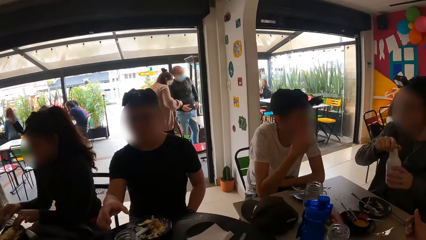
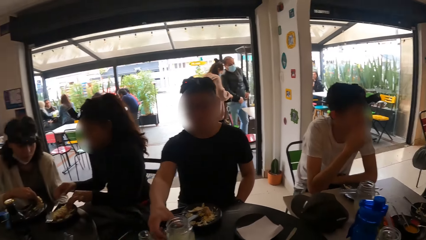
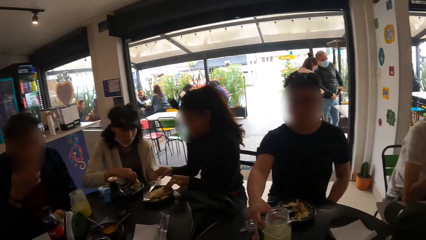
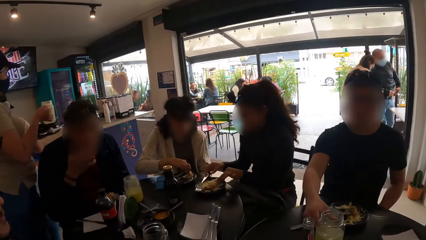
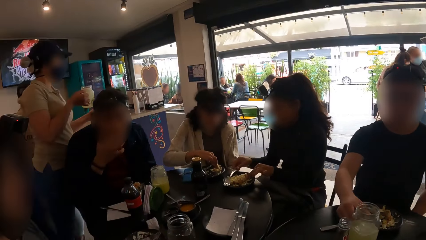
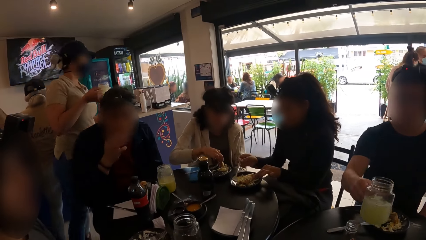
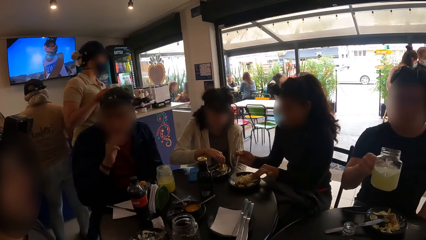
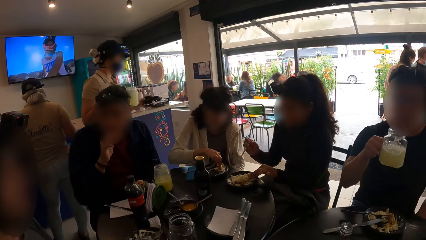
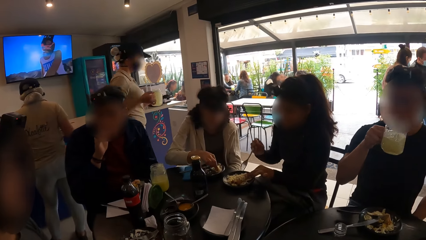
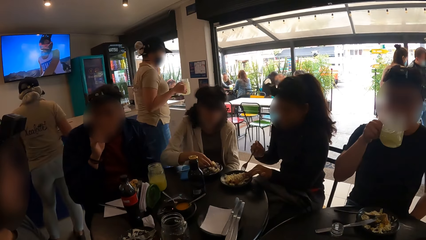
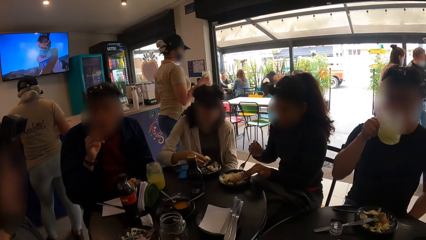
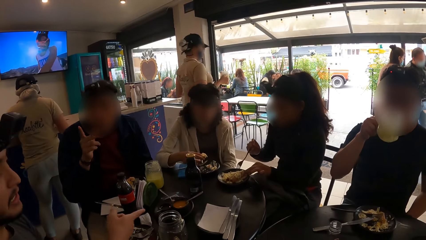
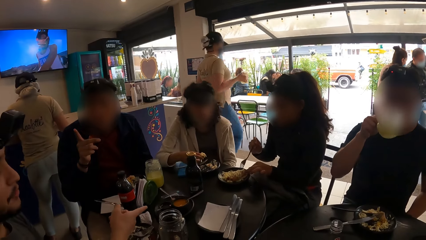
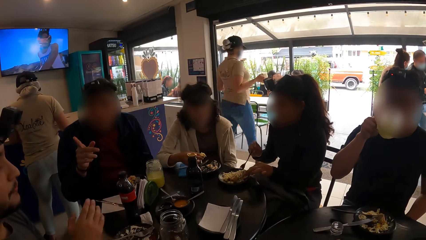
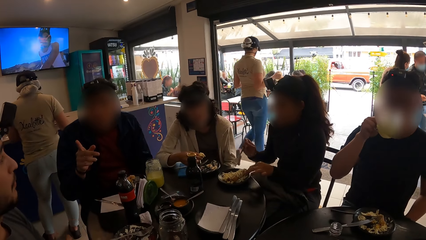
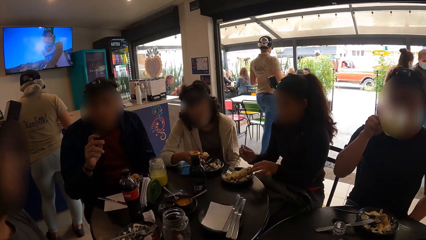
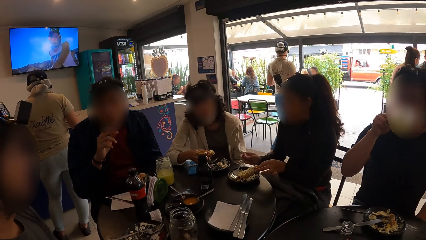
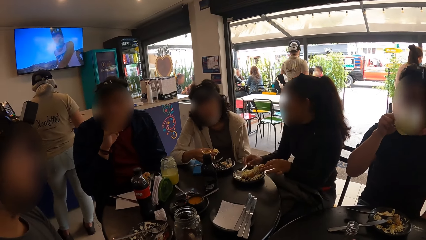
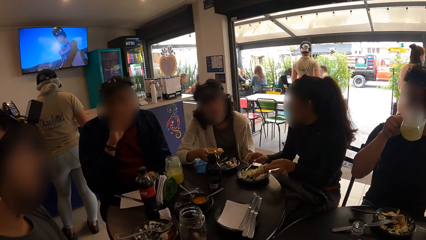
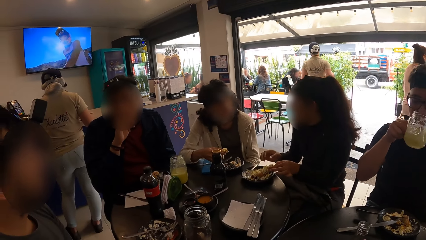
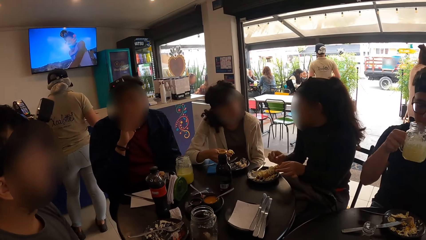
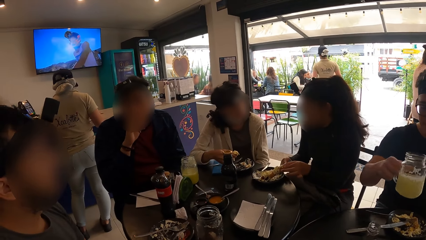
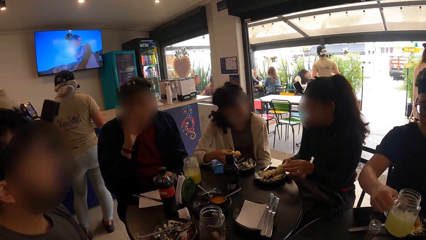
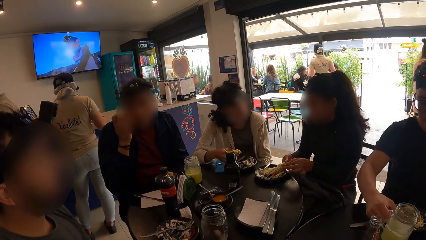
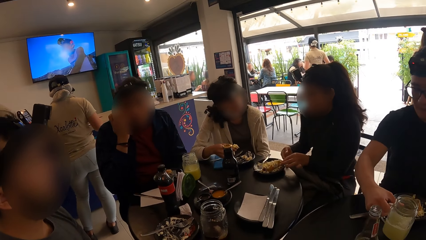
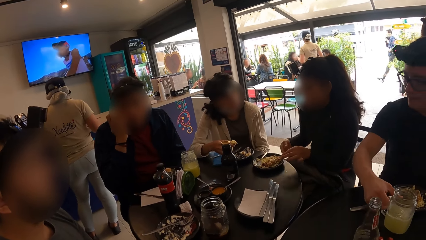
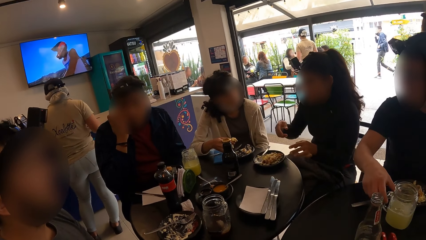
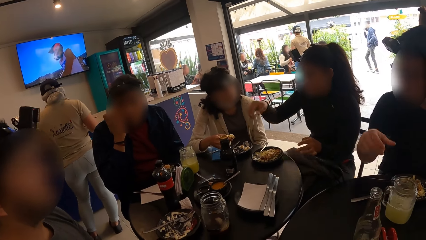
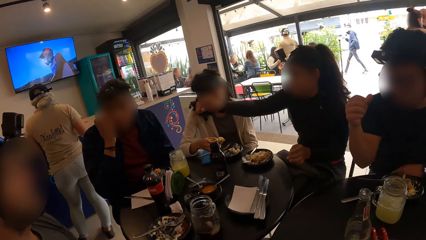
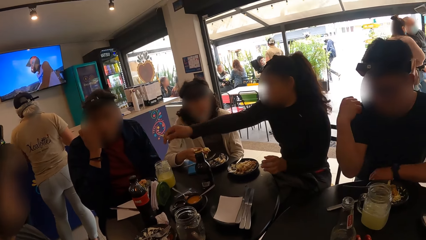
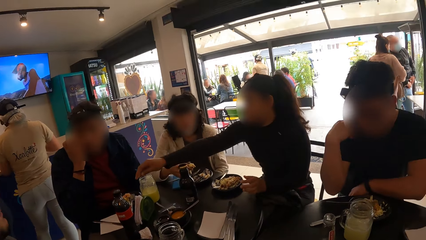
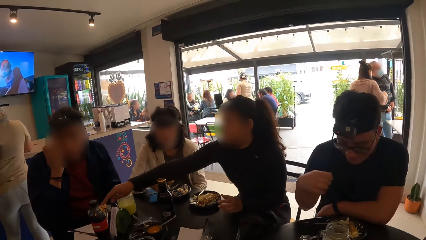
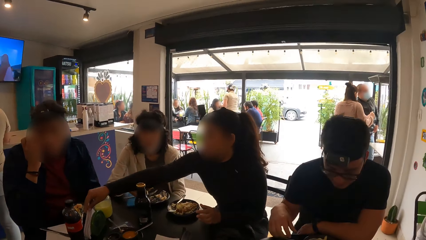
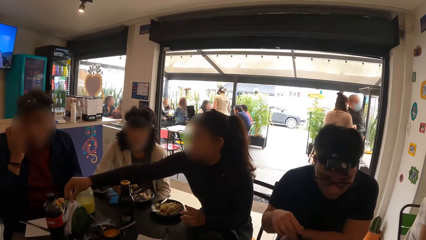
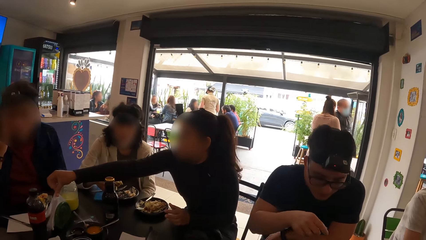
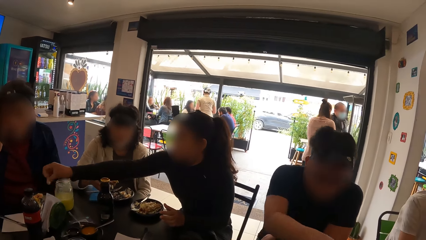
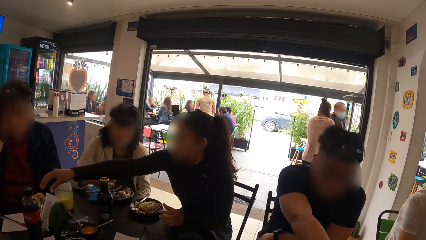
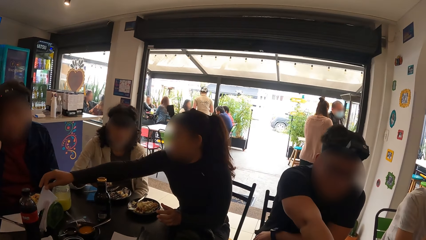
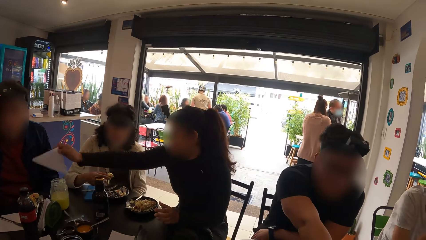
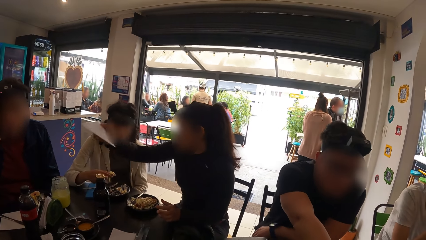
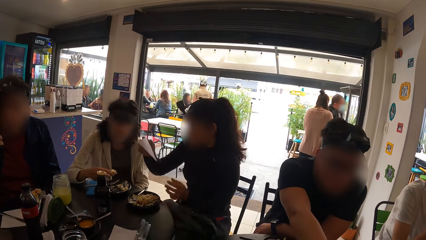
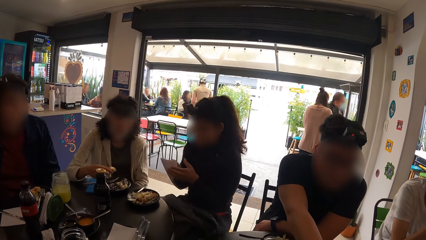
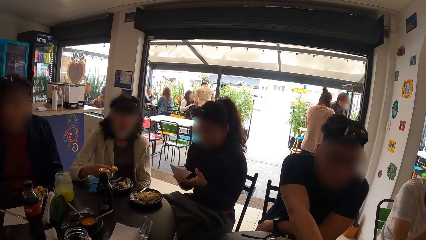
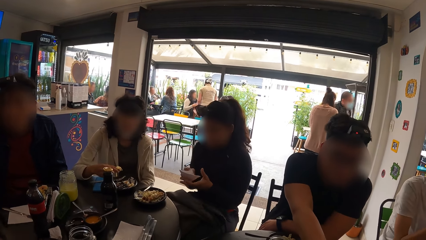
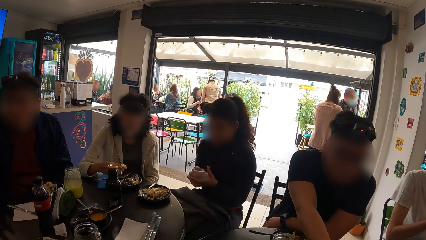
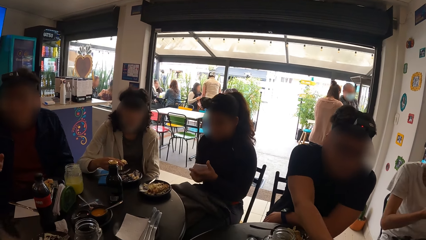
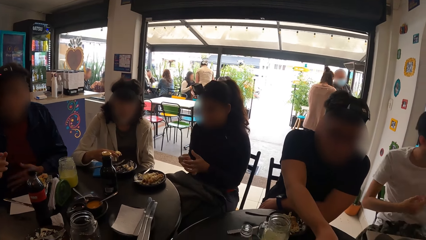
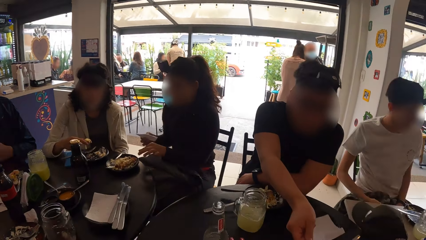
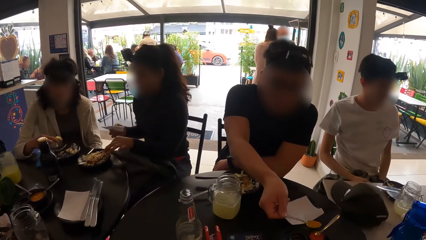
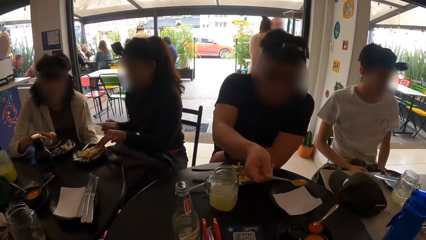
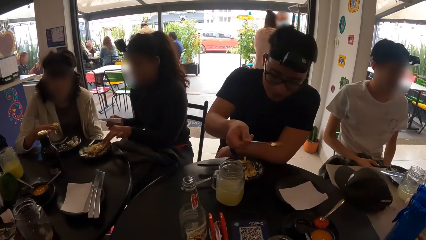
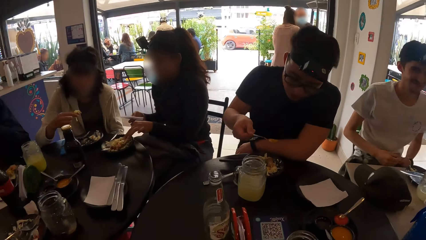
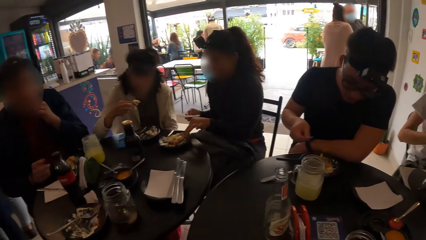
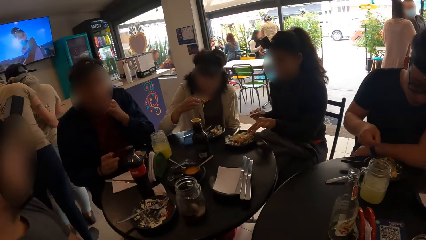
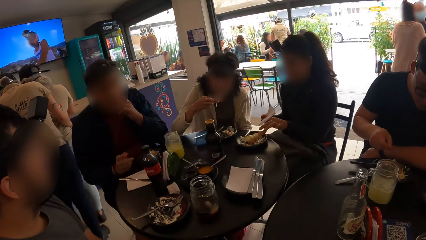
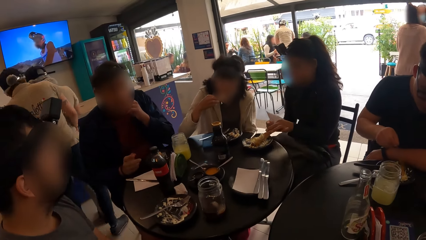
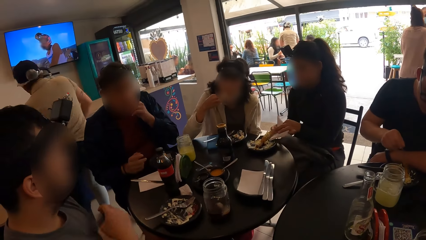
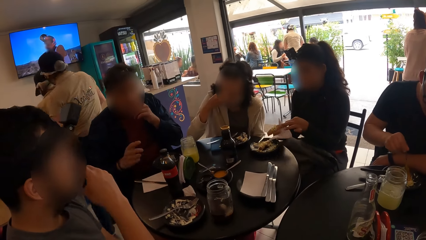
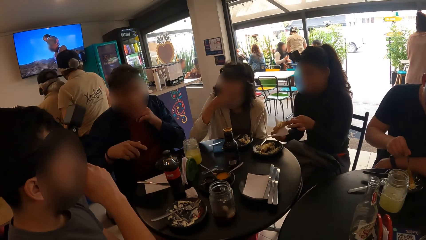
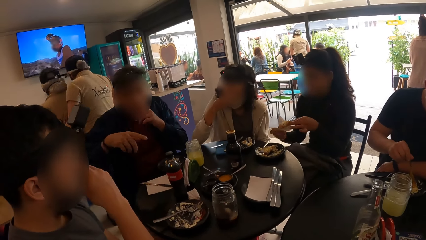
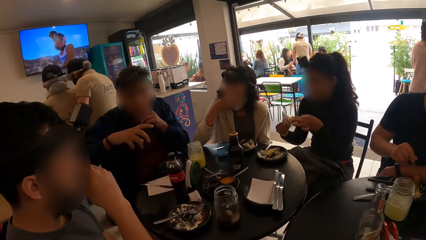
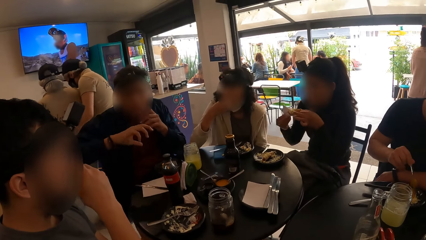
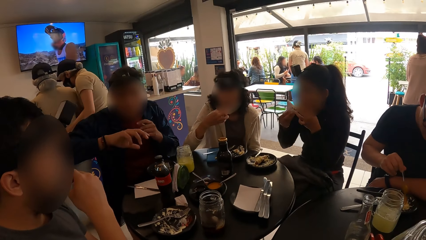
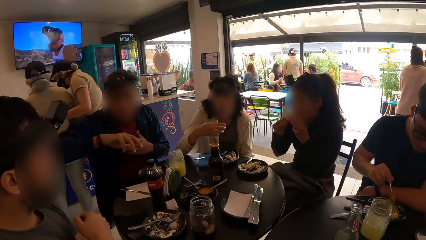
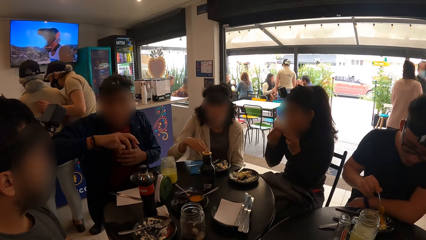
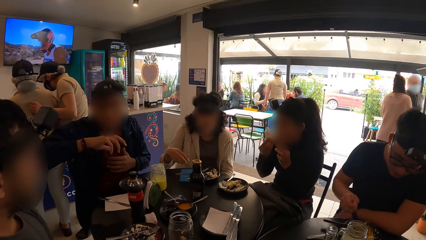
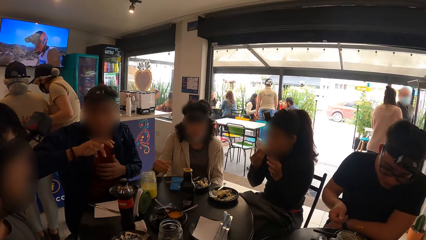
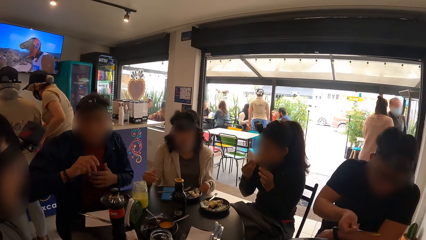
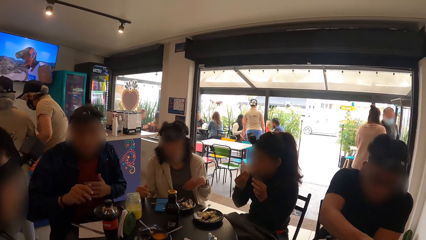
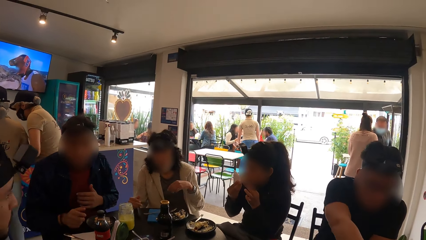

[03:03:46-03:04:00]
A man holds a bottle. A woman takes food from the plate on the table with her left hand. Another man picks up the cup of juice from the table with his right hand. The second man drinks from the cup of juice in his right hand. Another woman takes food from the plate on the table with her right hand. The camera wearer watches a television. The first woman drops the fork in her right hand in the plate on the table. A third man converses with a fourth man. The second man drops the cup of juice on the table with his right hand. The first woman picks up a serviette from the table with her right hand and takes food from the plate of food with her left hand. The second man pours sauce from the spoon in his right hand into the plate of food on the table. The first woman puts the food in her right hand into her mouth. The fourth man converses with the camera wearer. The first woman places the food in her left hand into the serviette in her right hand, and puts the food in her right hand into her mouth.
